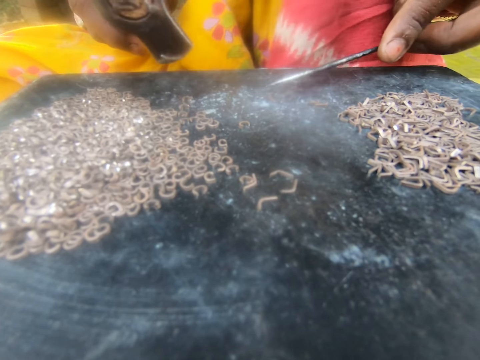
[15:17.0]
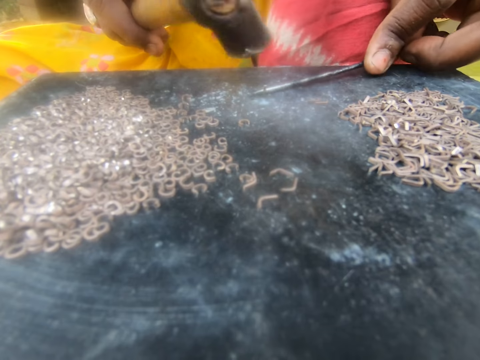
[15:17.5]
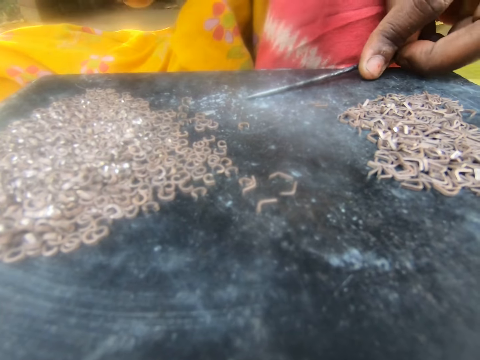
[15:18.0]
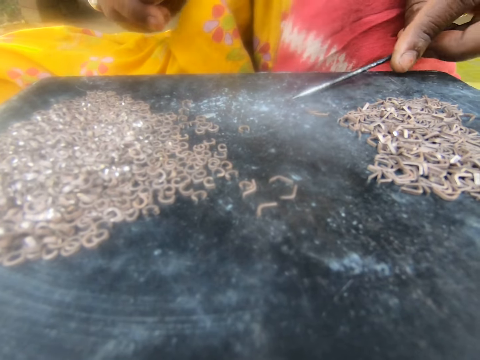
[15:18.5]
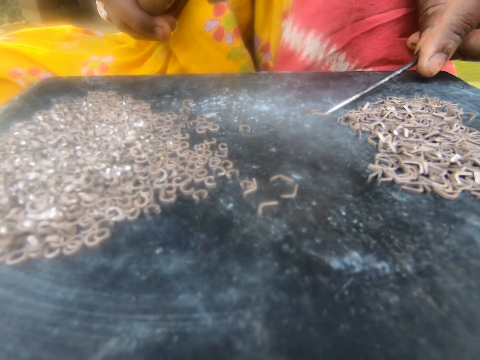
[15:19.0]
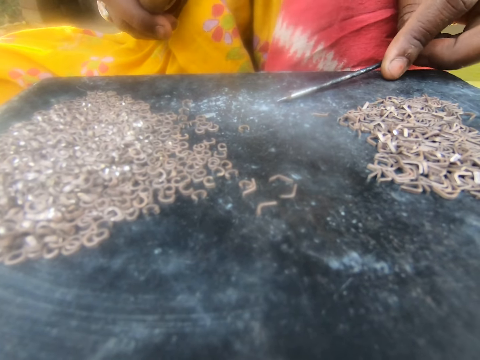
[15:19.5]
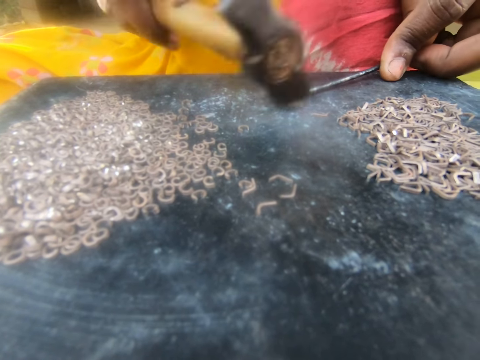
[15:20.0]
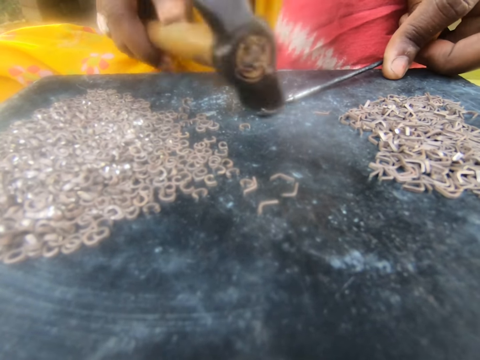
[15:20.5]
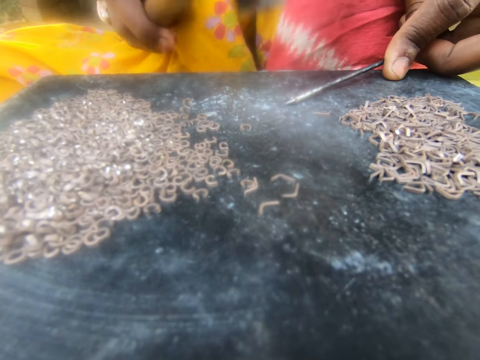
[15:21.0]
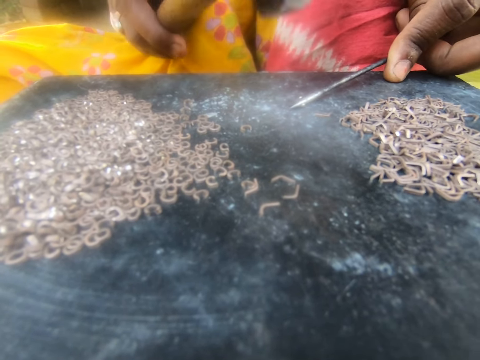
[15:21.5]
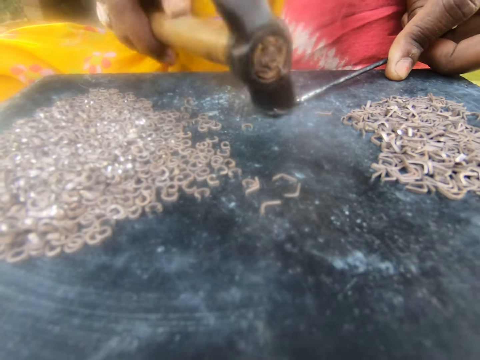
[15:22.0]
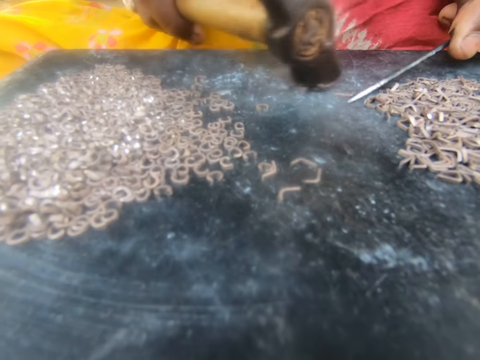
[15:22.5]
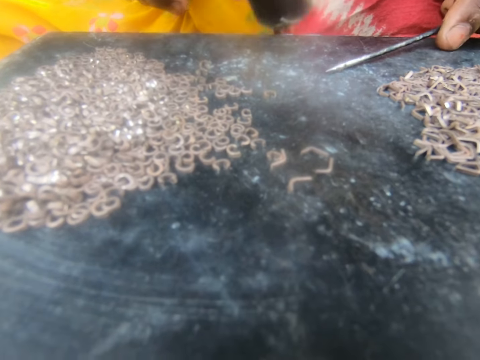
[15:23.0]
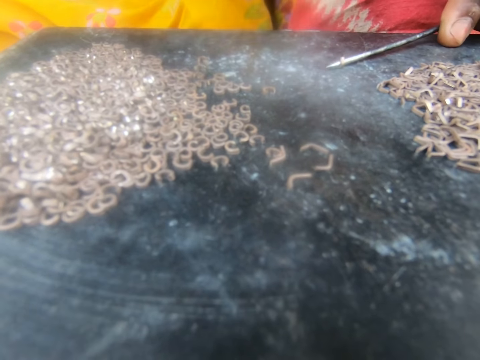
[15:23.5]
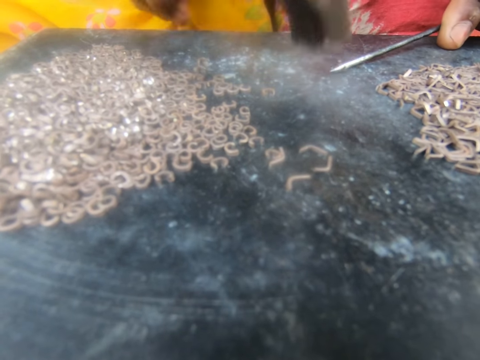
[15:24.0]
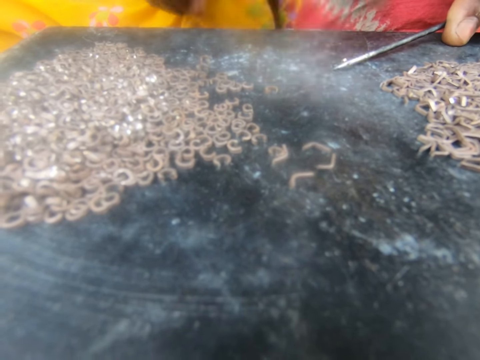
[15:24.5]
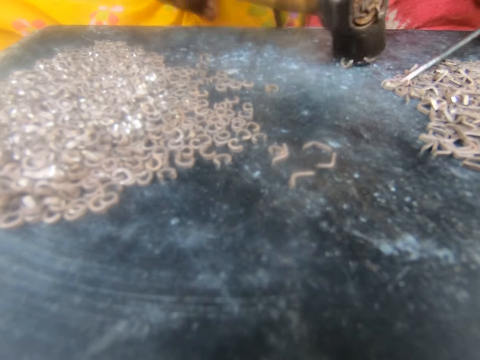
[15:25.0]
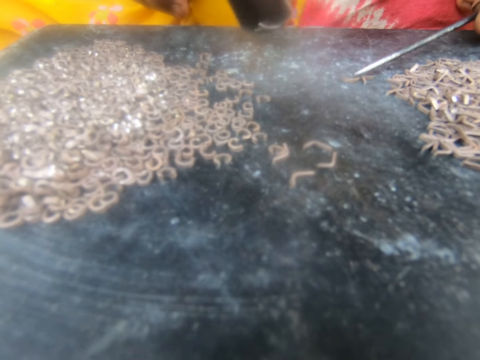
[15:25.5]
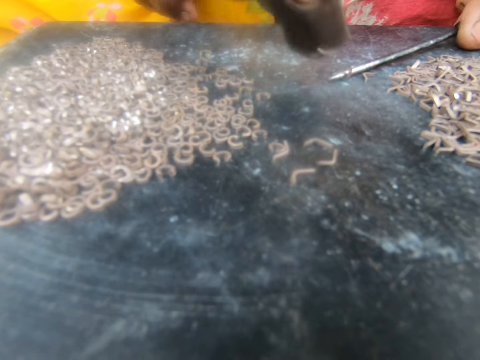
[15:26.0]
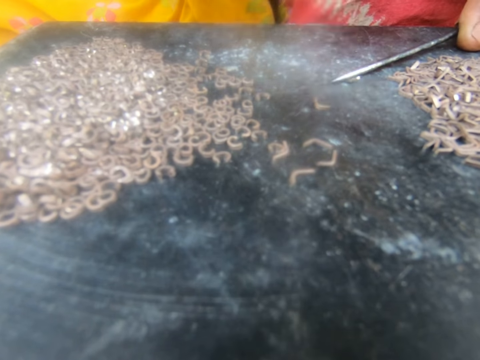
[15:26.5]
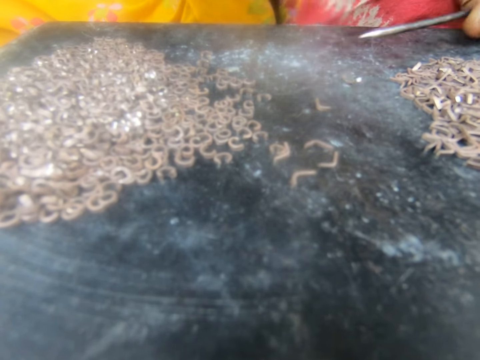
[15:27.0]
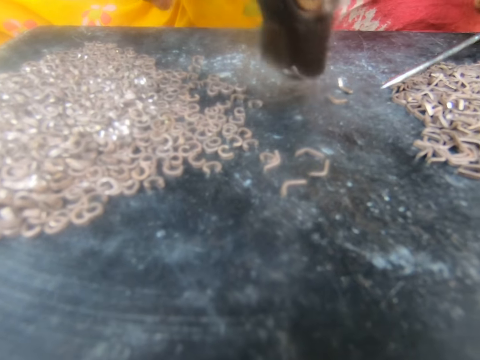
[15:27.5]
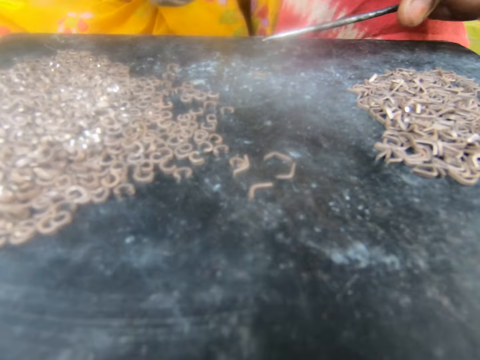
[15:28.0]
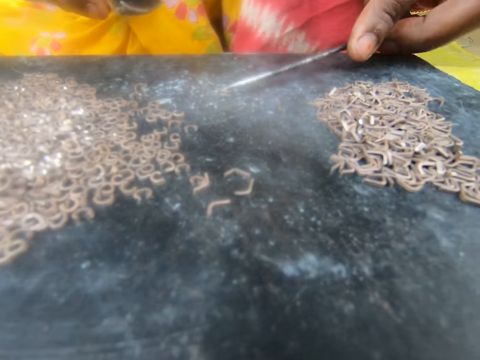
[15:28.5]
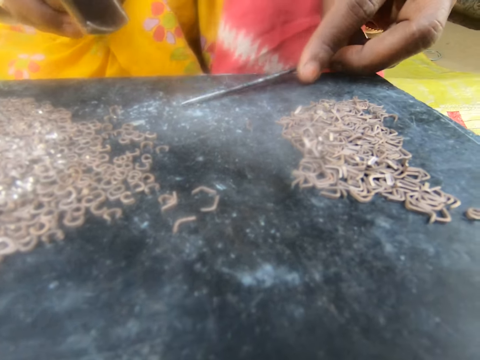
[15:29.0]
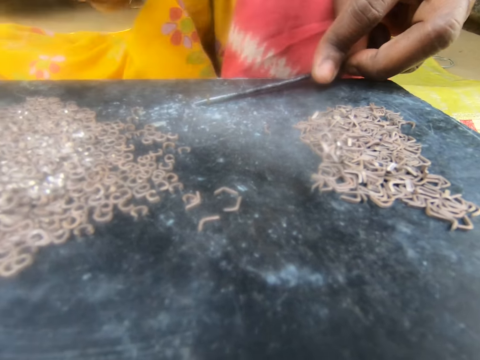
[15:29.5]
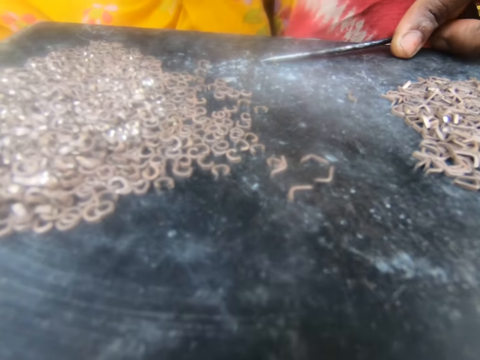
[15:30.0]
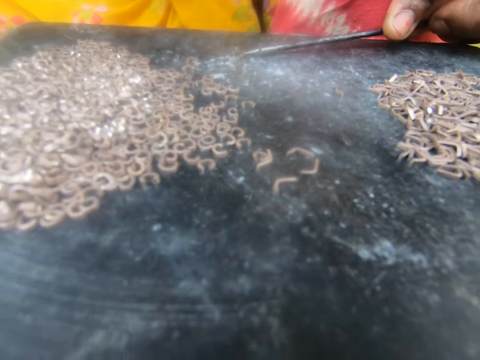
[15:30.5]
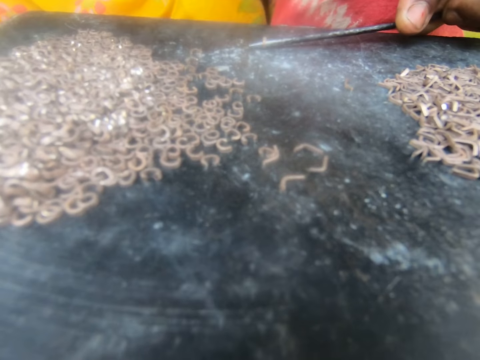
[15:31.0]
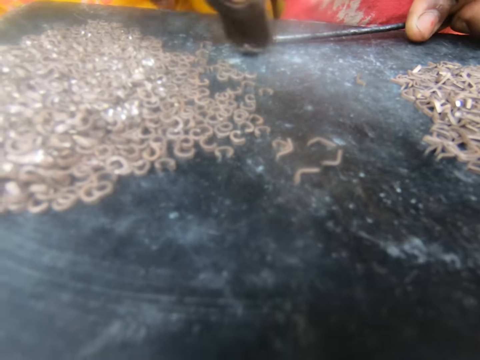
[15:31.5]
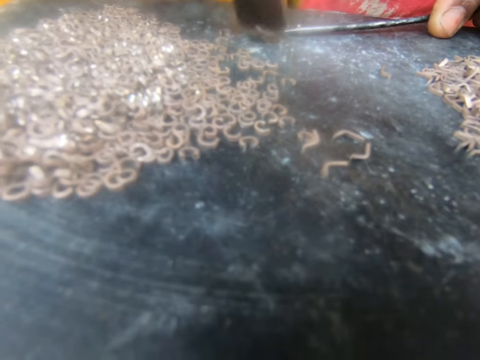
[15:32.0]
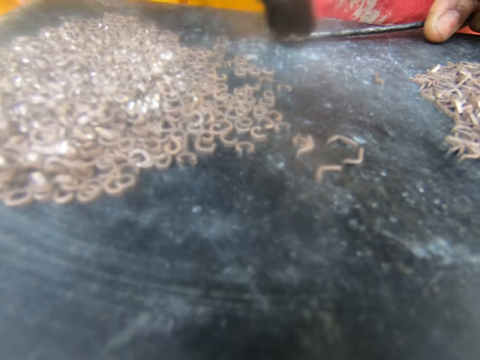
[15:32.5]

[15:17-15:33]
The camera wearer moves the metal with a hammer. They put the nail on the metal. They hit the metal with the hammer. They move the metal with the hammer. They put the nail on the metal. They hit the metal with the hammer. They move the metal with the hammer. They put the nail on the metal. They hit the metal with the hammer. They put the nail on the metal. They hit the metal with the hammer.

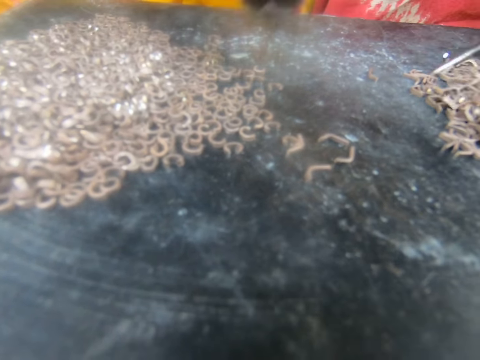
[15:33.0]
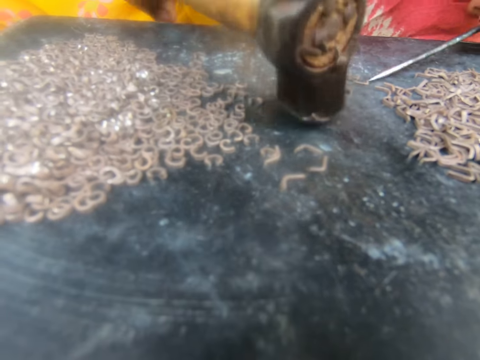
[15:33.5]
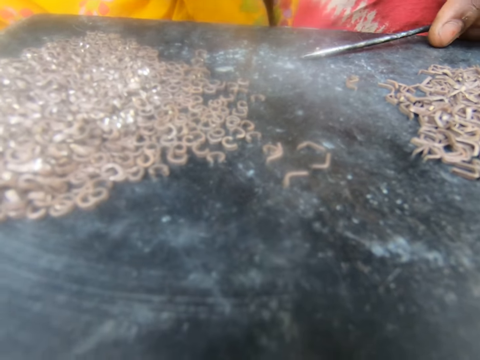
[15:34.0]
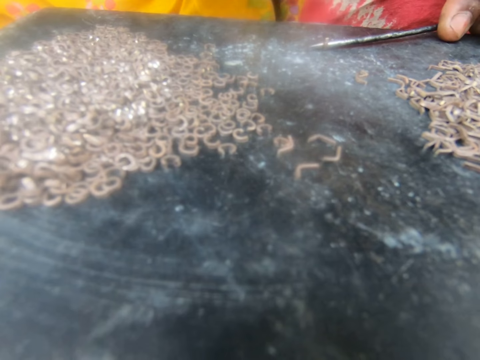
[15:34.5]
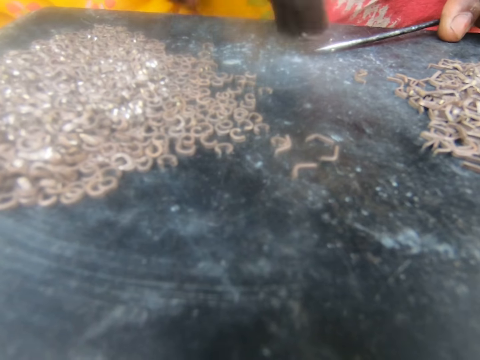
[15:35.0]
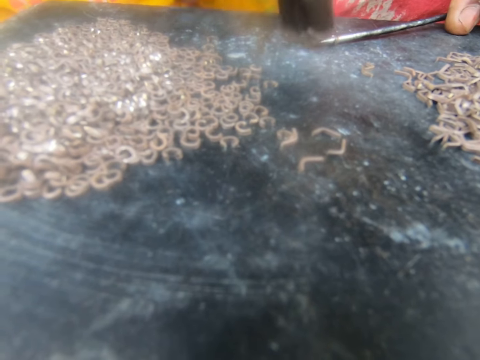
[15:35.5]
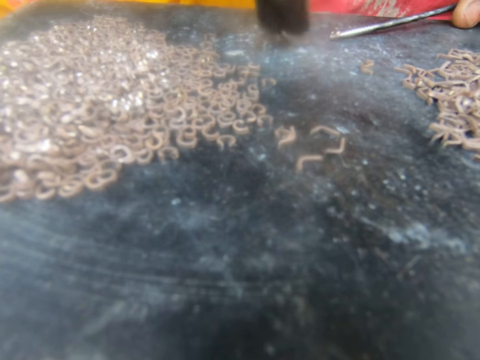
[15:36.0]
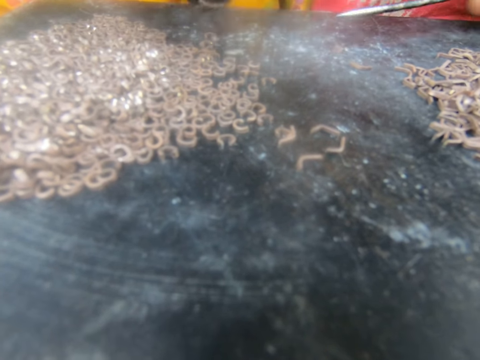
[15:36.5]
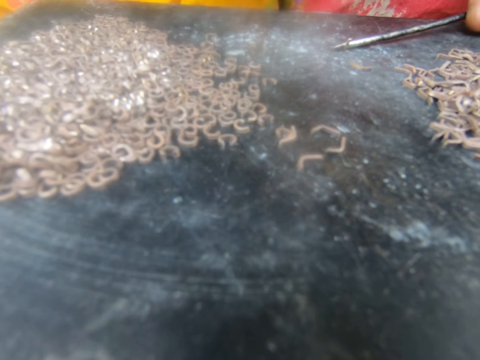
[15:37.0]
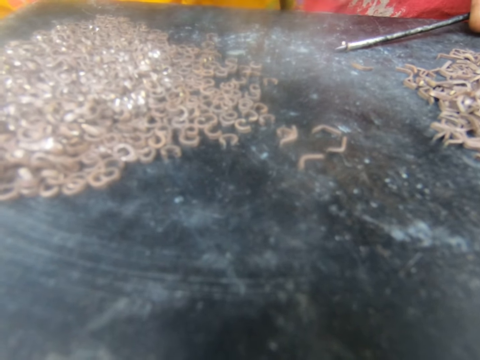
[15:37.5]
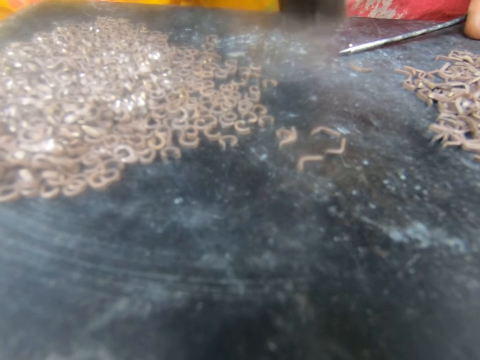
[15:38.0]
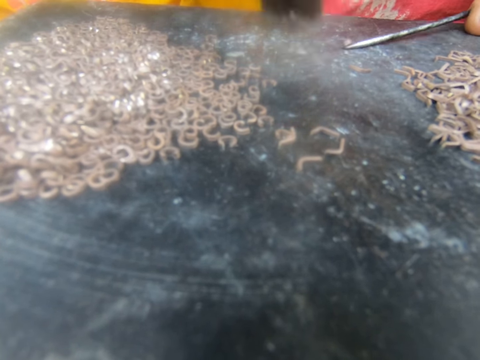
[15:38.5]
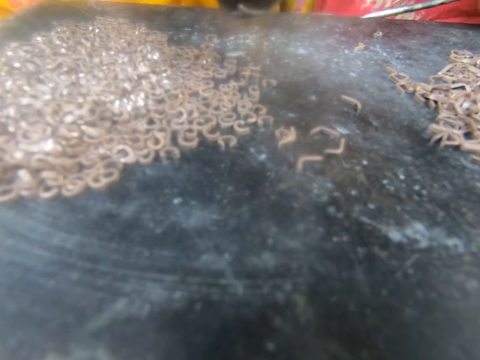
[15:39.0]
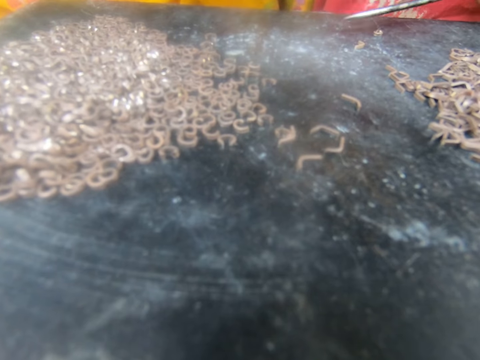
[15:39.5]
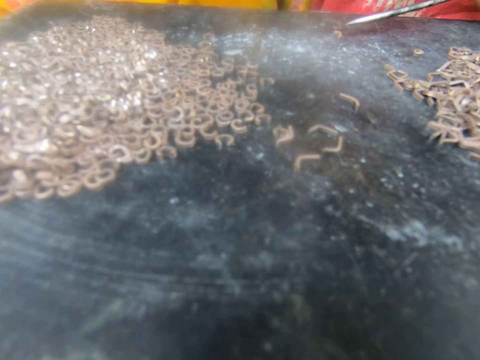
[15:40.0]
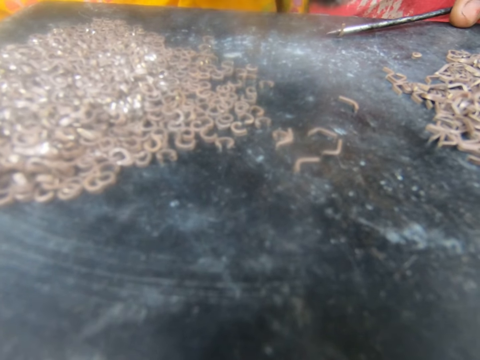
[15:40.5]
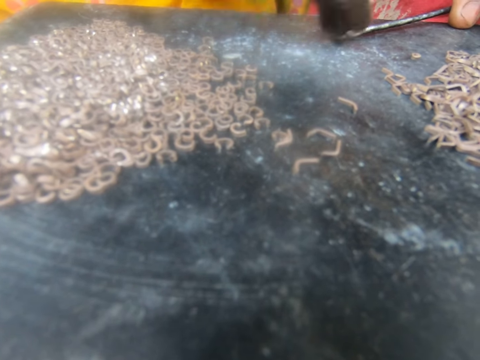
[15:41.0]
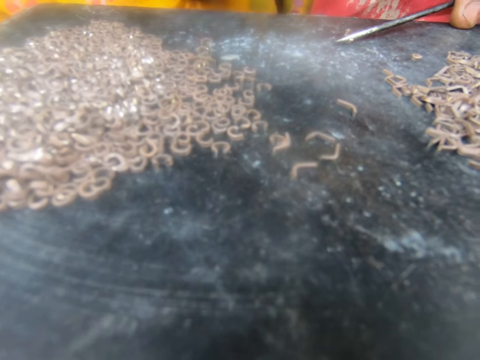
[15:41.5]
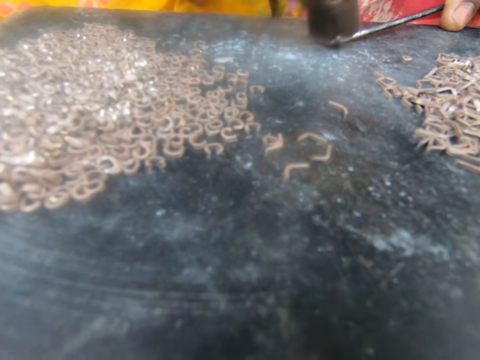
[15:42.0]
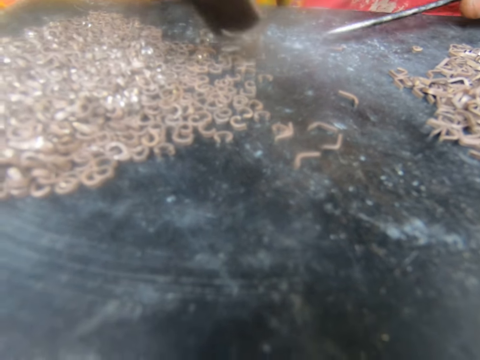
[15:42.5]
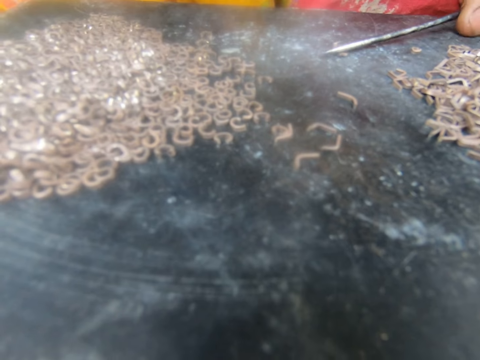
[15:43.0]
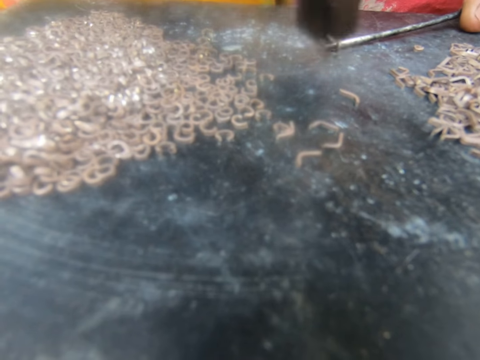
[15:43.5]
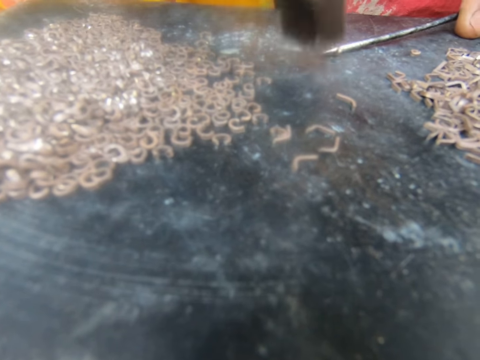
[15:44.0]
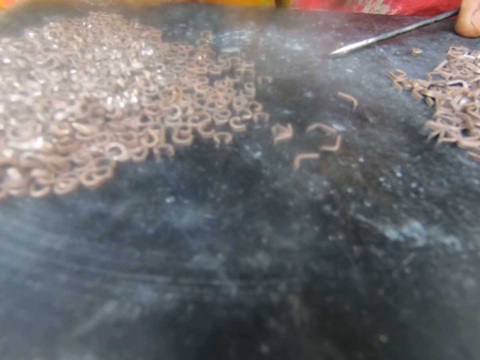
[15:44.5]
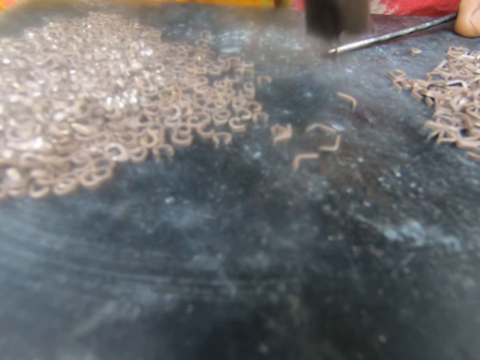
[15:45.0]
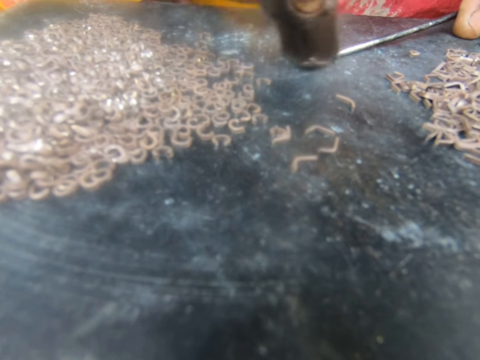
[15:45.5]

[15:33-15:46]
The camera wearer moves the metal with a hammer. They put the nail on the metal. They hit the metal with the hammer. They move the metal with the hammer. They put the nail on the metal. They hit the metal with the hammer. They move the metal with the hammer. They put the nail on the metal. They hit the metal with the hammer. They move the metal with the hammer. They put the nail on the metal. They hit the metal with the hammer.
